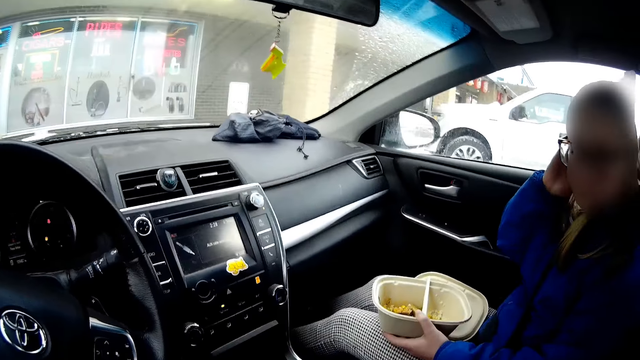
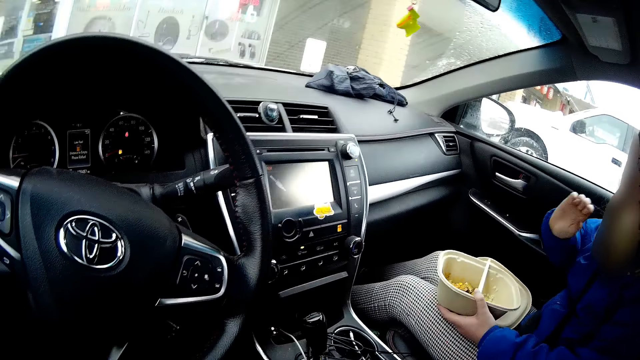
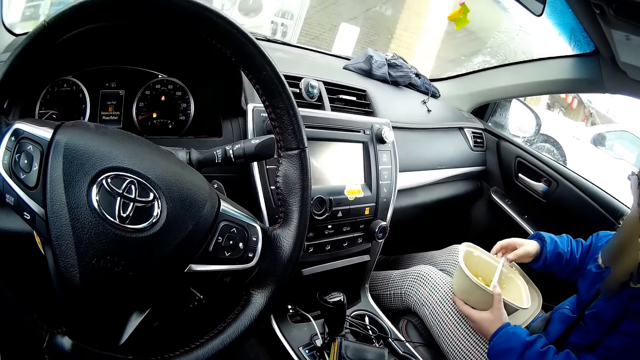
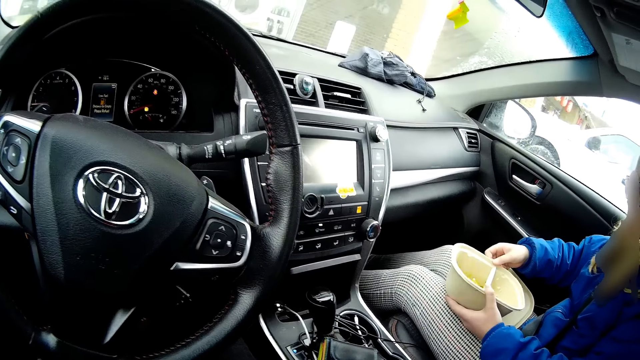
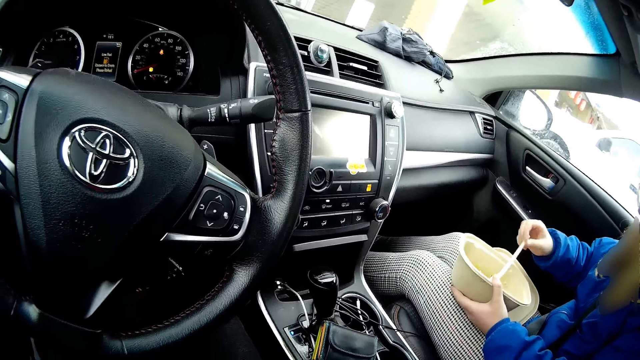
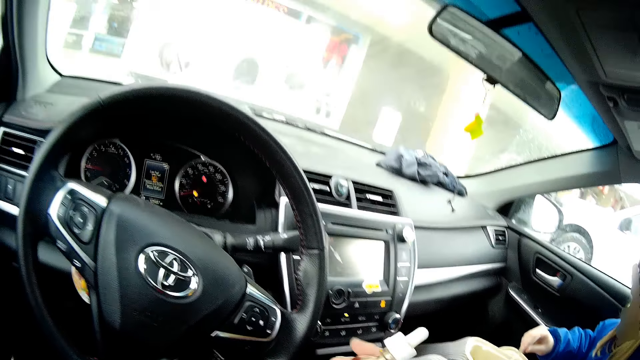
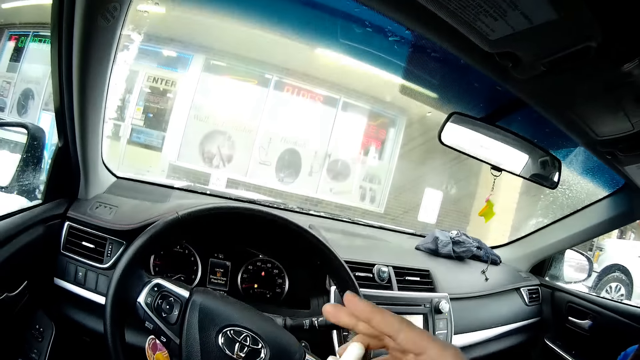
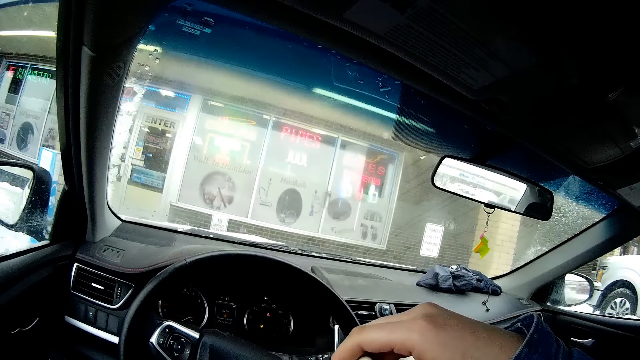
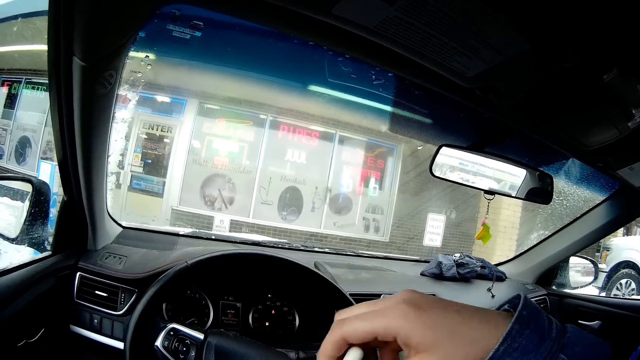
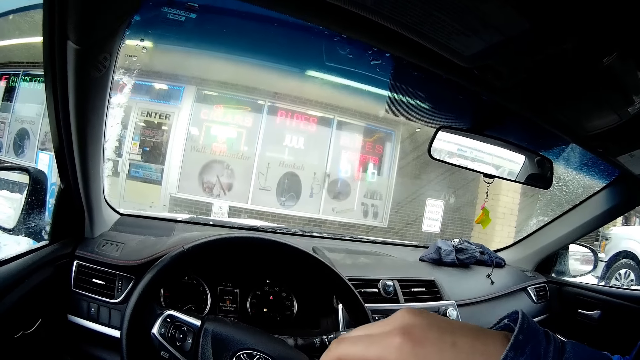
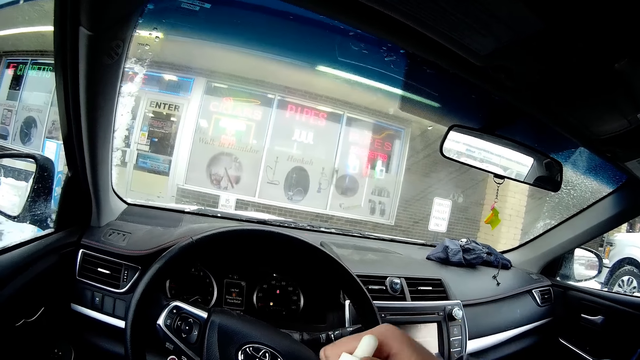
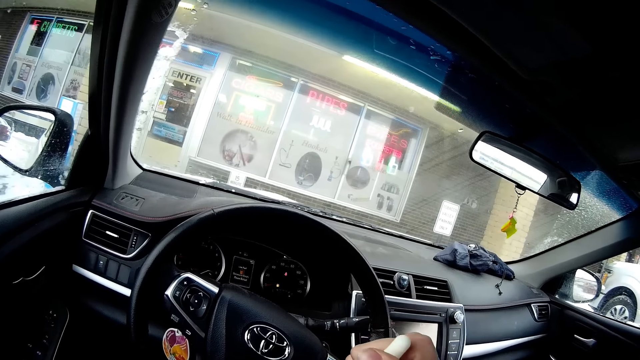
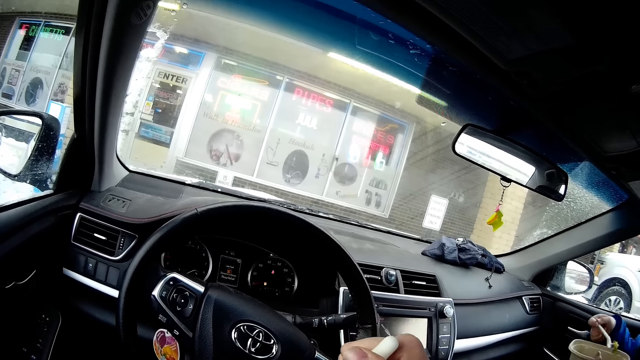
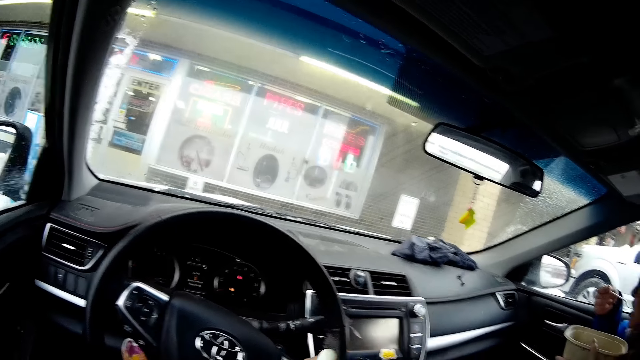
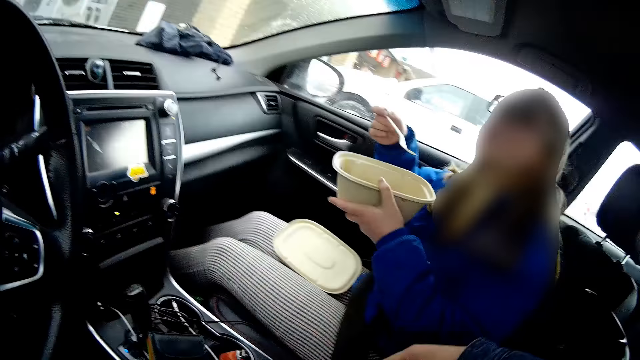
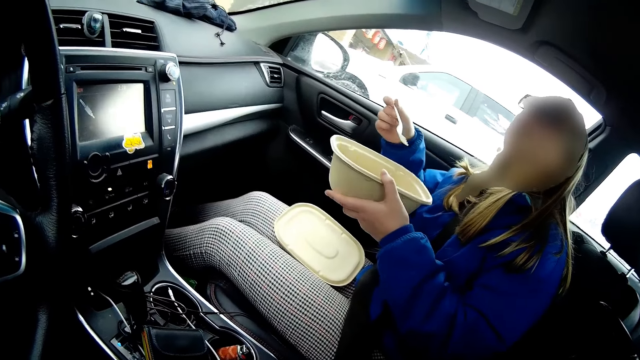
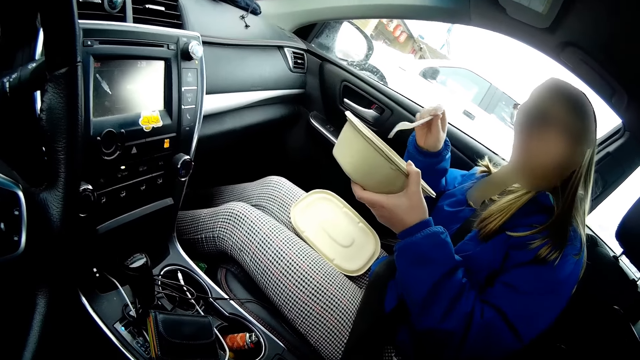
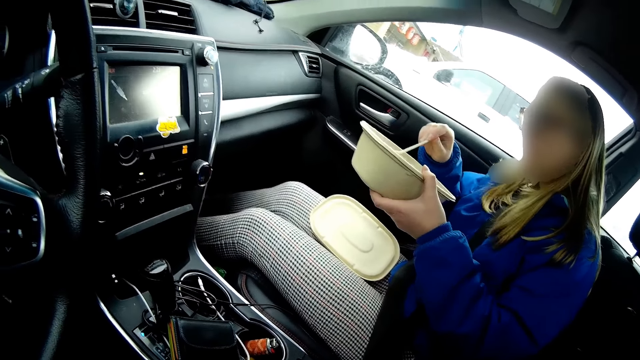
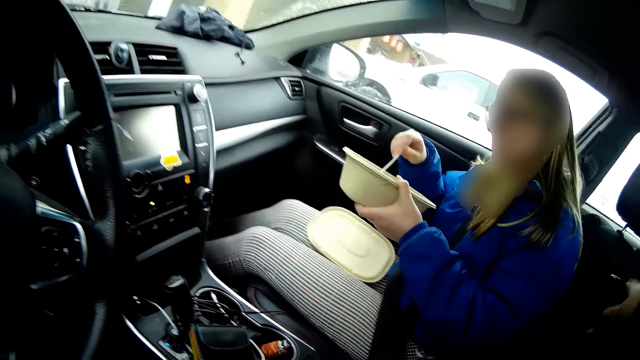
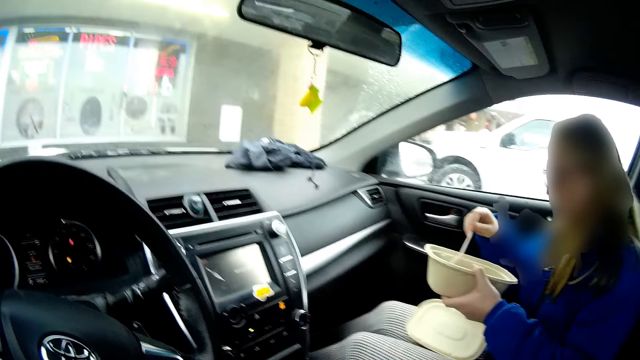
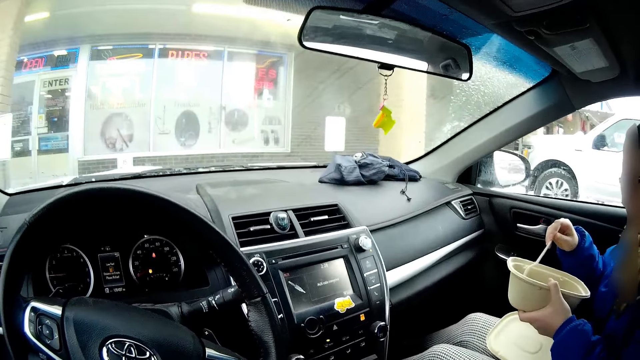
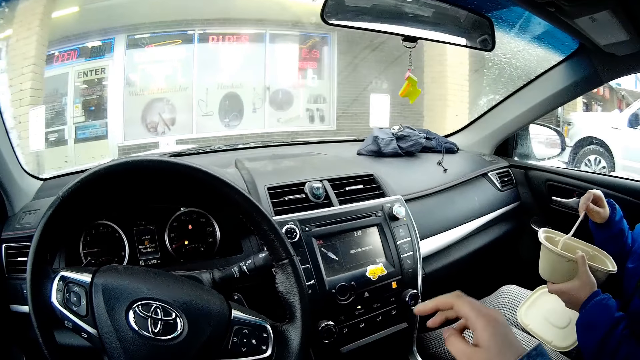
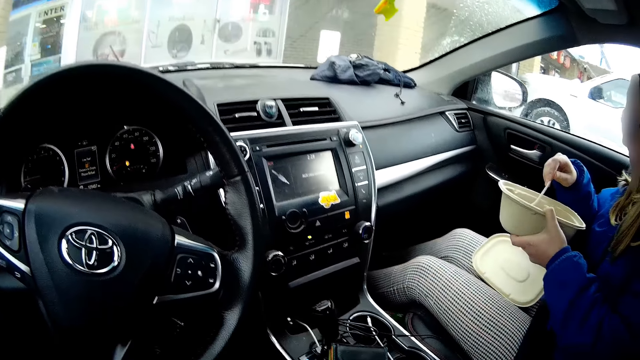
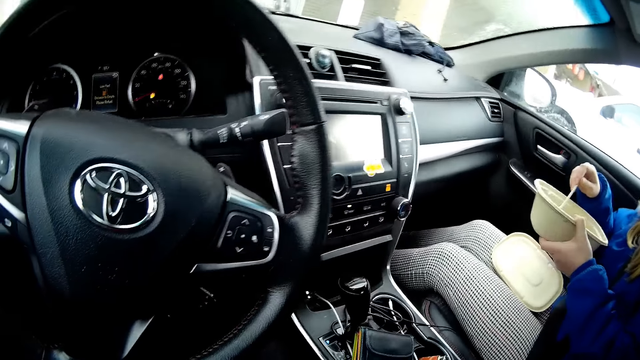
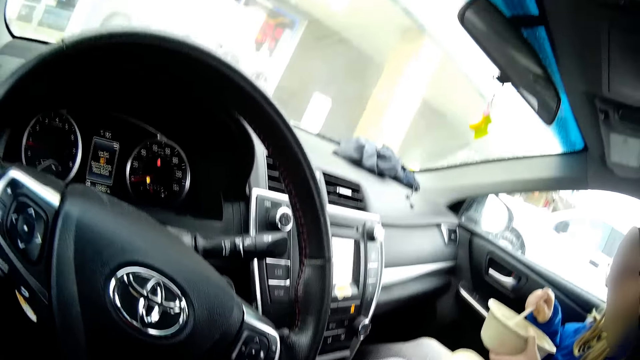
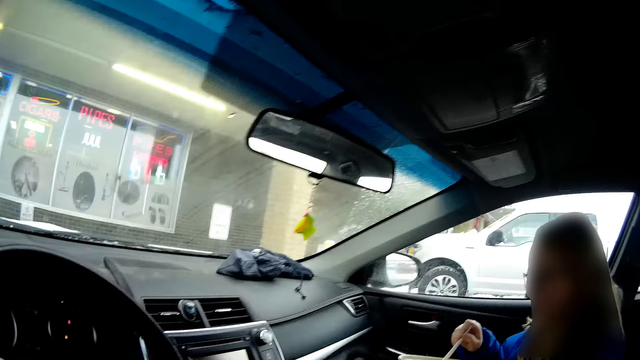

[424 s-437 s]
The lady holds a spoon. The camera wearer closes the bottle cap. The lady puts something in the mouth. The camera wearer holds a bottle of something. The lady holds the spoon inside a tin. The camera wearer looks to the right and moves their hand. The lady holds the spoon inside a bowl. The camera wearer moves their hand and lifts a mobile phone.

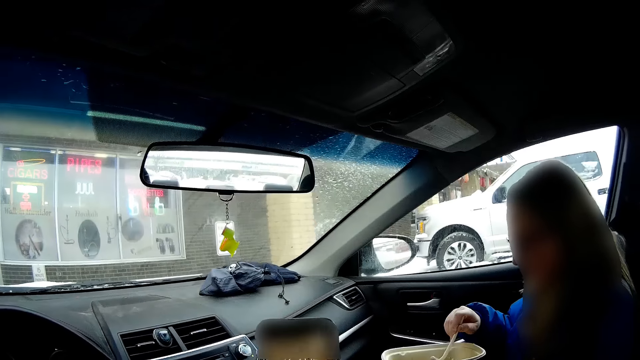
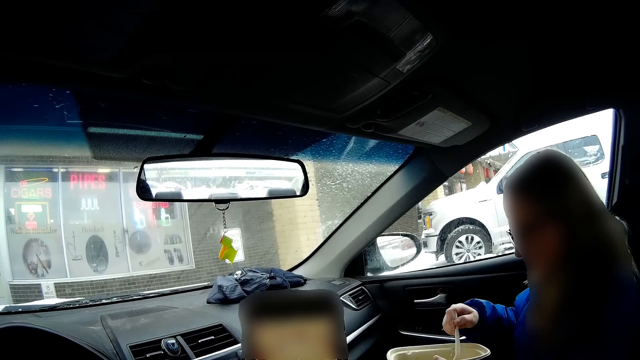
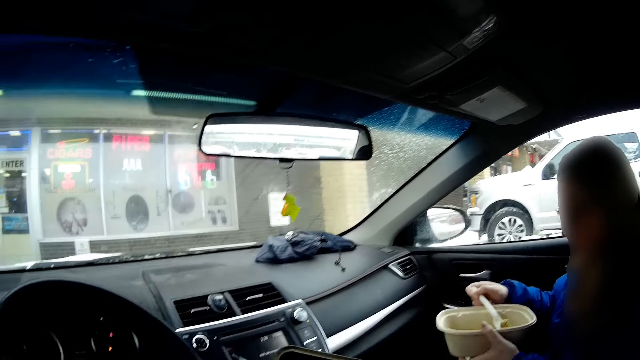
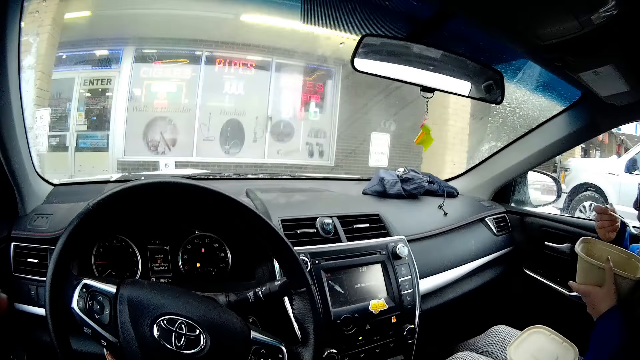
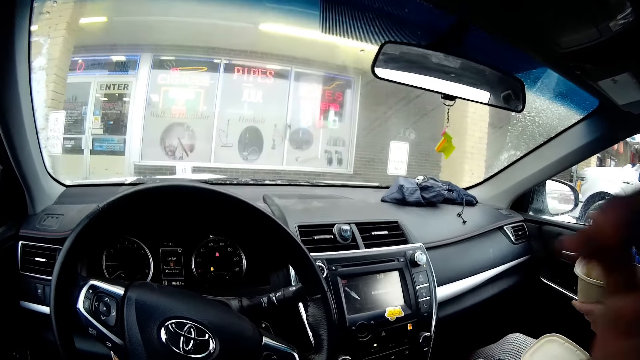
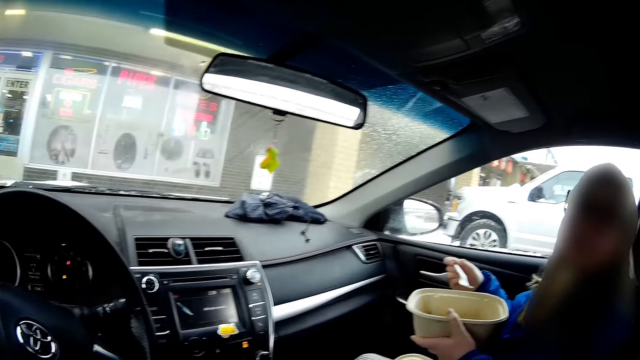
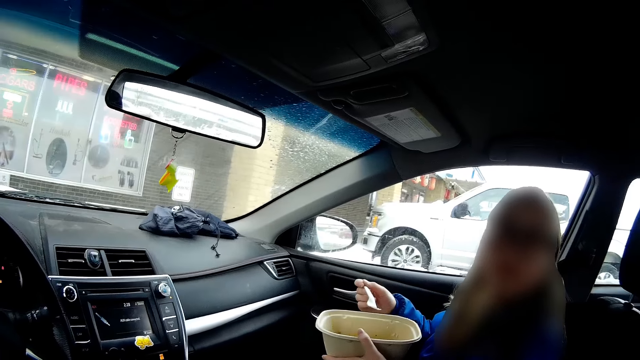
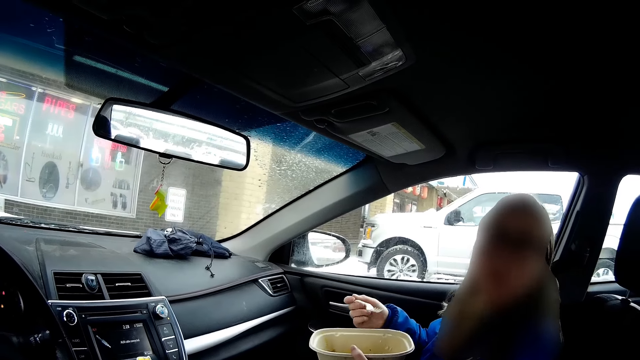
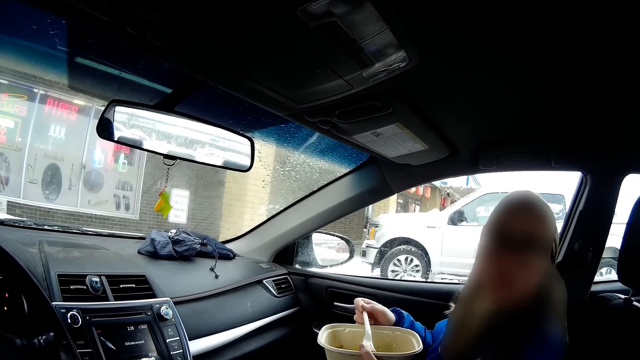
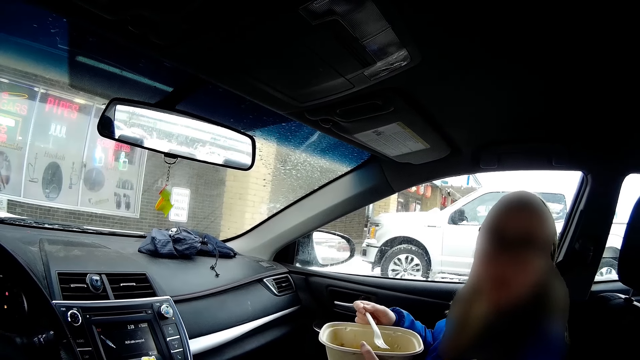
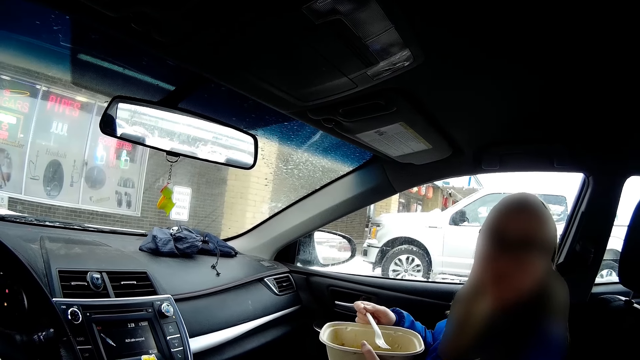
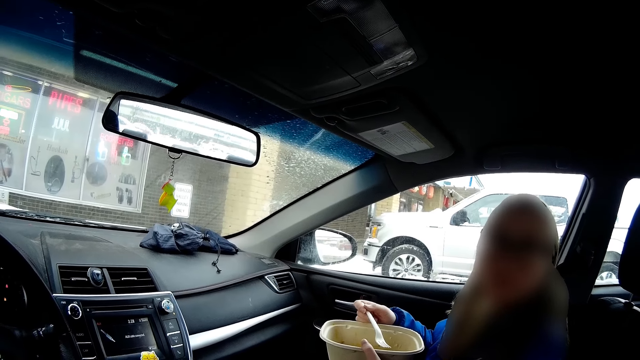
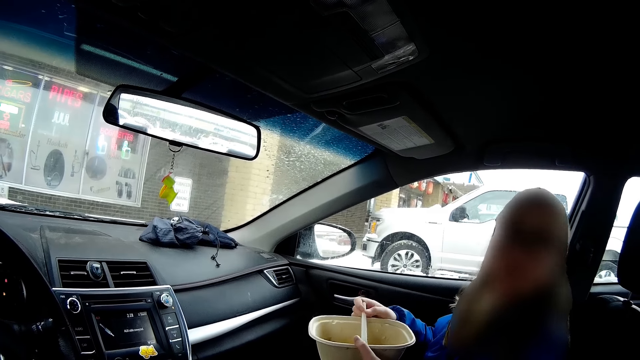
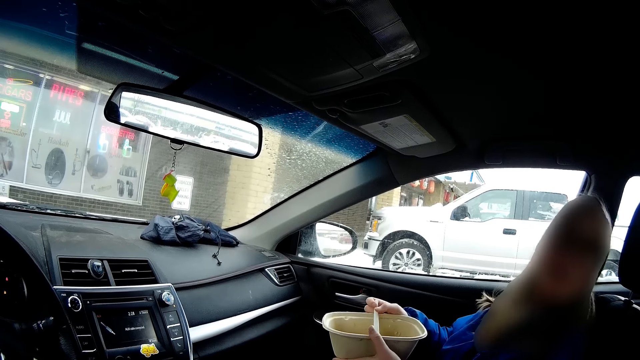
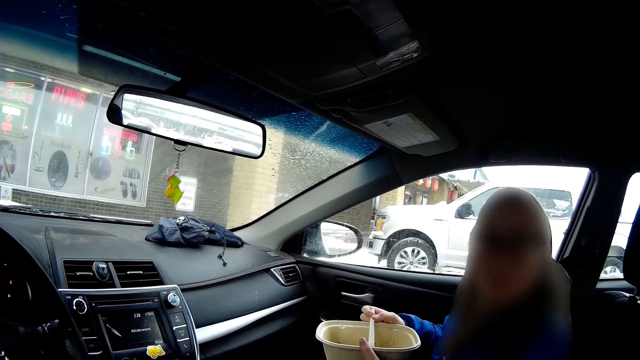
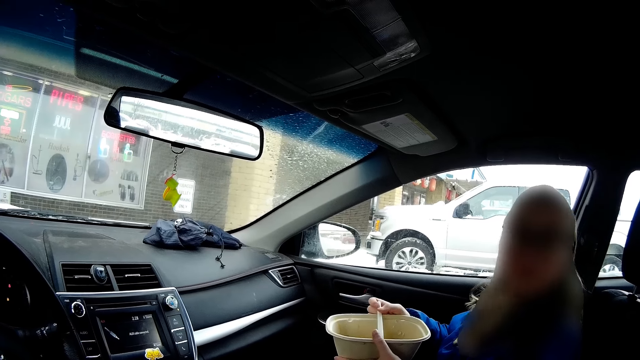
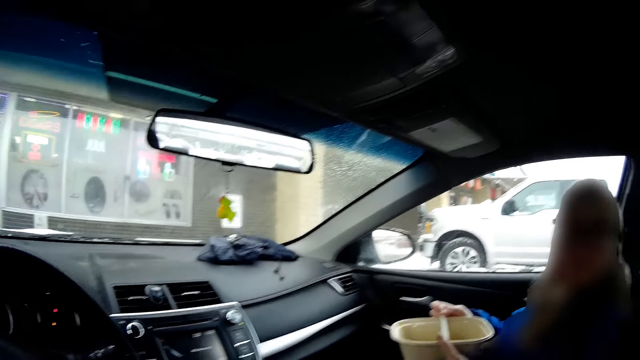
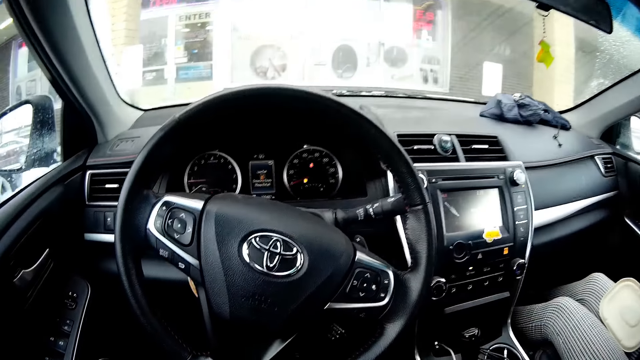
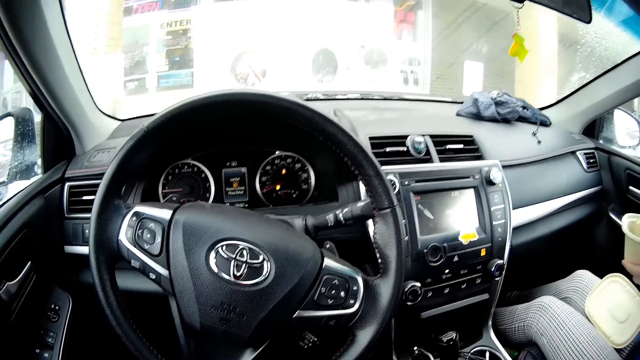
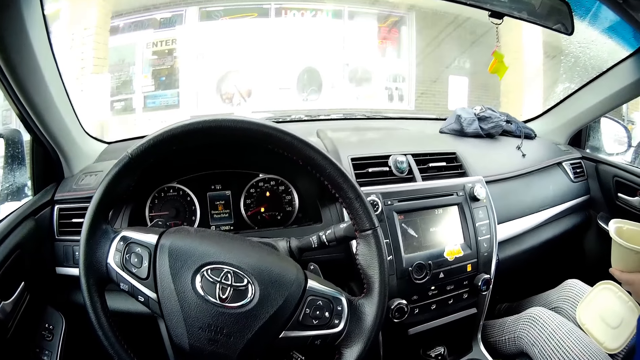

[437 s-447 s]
The camera wearer looks at a phone. The lady eats something and puts something in the mouth. The camera wearer moves their hands. The lady eats something. The camera wearer looks to the right. The lady moves back at the car seat. The camera wearer looks at the lady and looks around the car.
